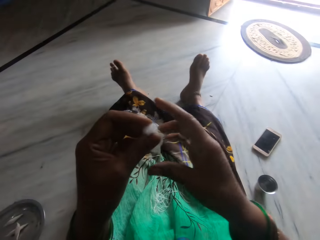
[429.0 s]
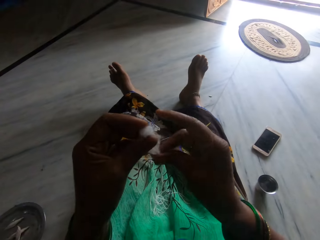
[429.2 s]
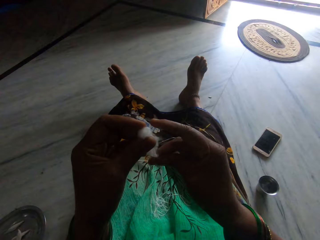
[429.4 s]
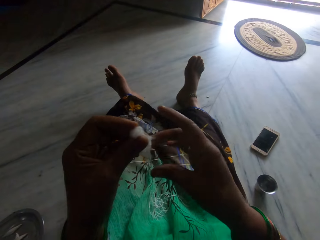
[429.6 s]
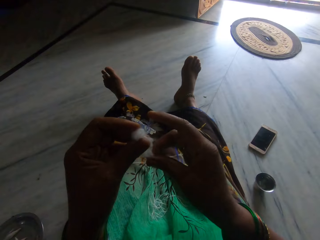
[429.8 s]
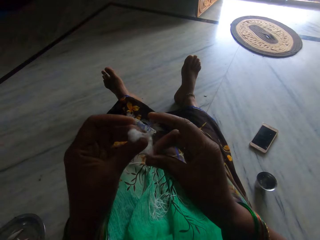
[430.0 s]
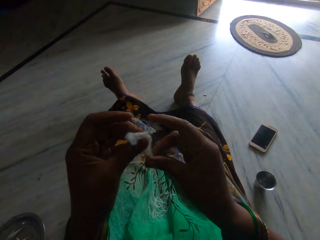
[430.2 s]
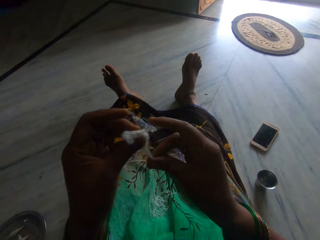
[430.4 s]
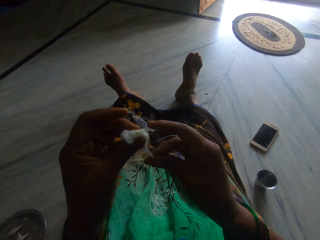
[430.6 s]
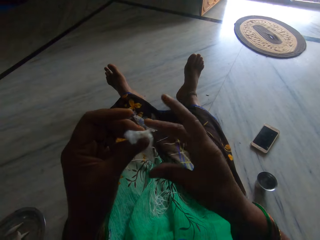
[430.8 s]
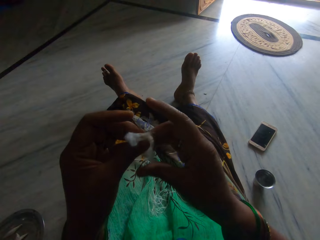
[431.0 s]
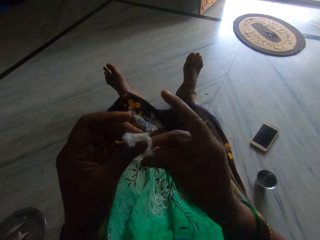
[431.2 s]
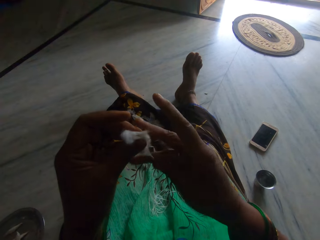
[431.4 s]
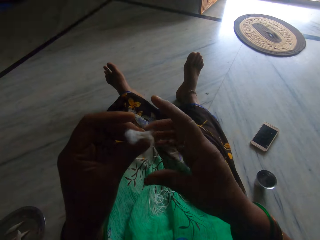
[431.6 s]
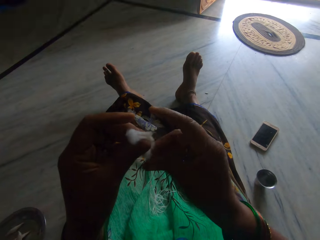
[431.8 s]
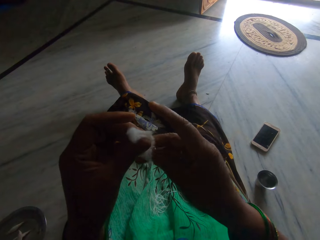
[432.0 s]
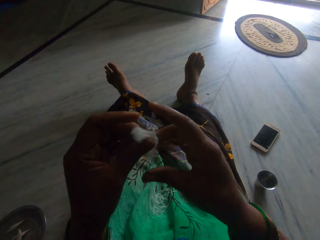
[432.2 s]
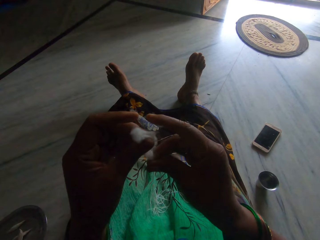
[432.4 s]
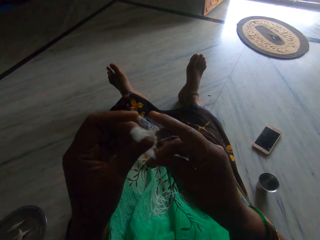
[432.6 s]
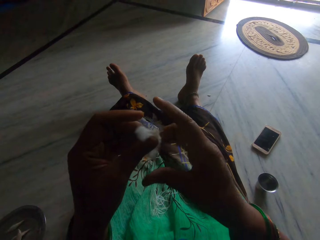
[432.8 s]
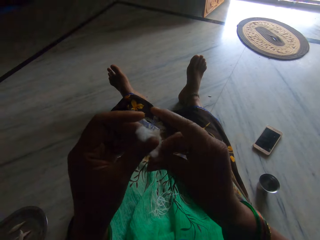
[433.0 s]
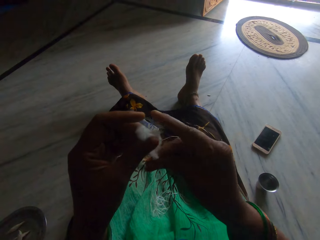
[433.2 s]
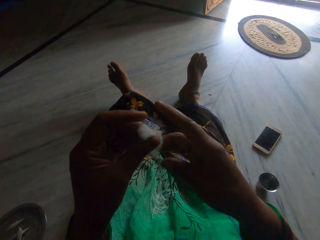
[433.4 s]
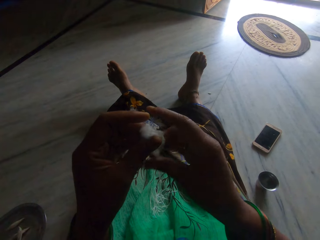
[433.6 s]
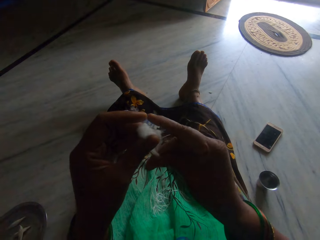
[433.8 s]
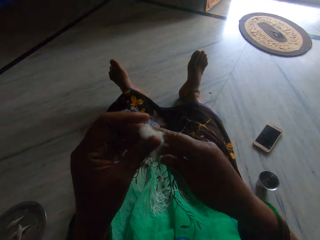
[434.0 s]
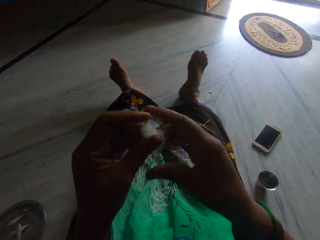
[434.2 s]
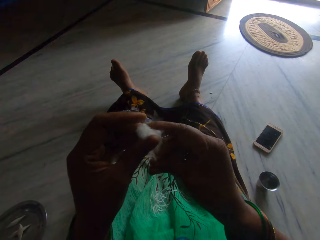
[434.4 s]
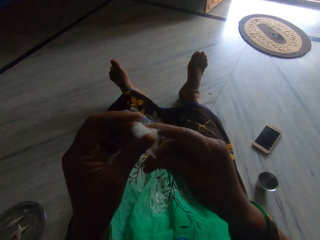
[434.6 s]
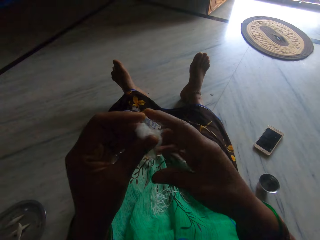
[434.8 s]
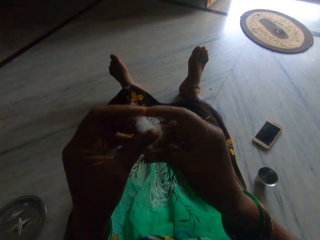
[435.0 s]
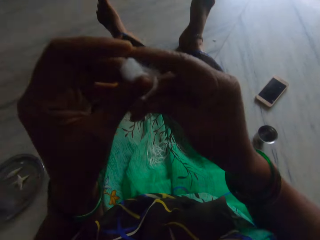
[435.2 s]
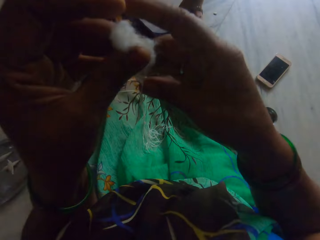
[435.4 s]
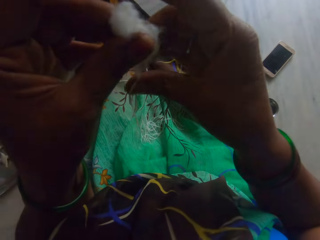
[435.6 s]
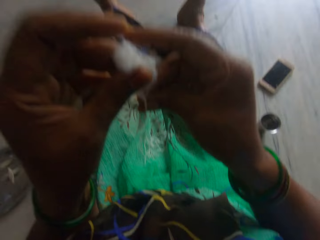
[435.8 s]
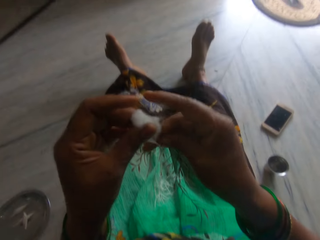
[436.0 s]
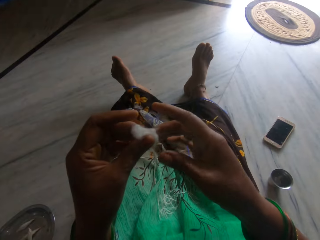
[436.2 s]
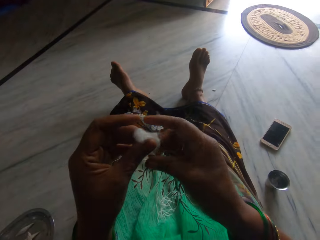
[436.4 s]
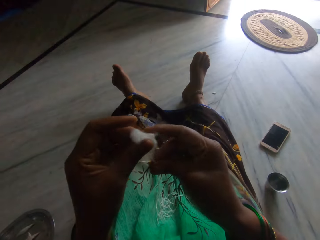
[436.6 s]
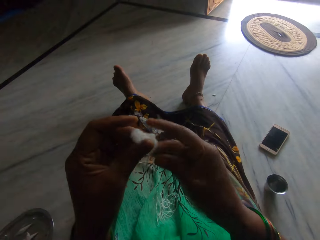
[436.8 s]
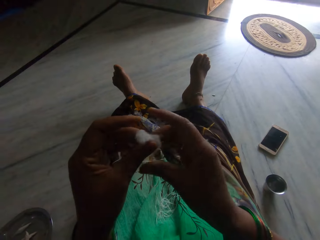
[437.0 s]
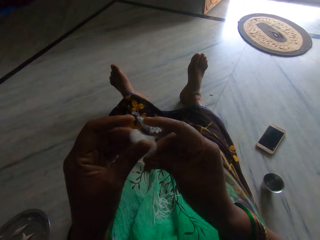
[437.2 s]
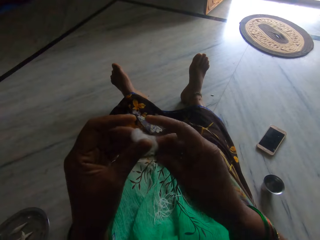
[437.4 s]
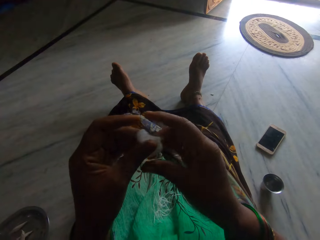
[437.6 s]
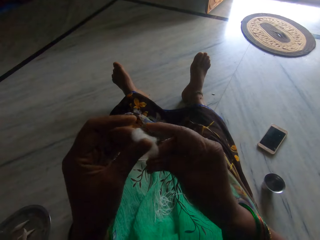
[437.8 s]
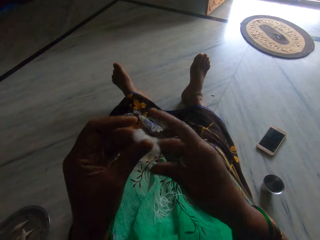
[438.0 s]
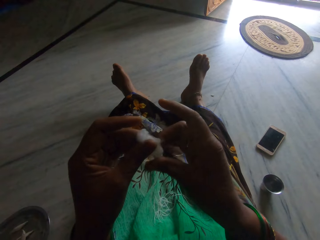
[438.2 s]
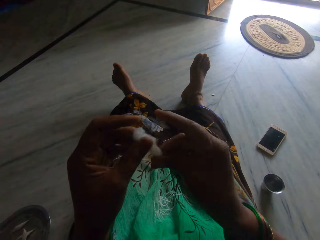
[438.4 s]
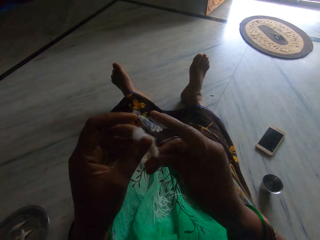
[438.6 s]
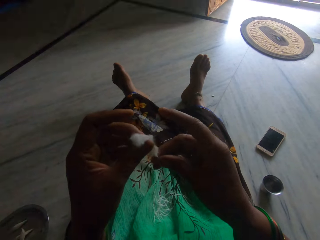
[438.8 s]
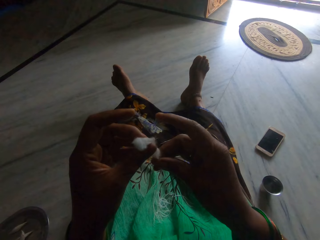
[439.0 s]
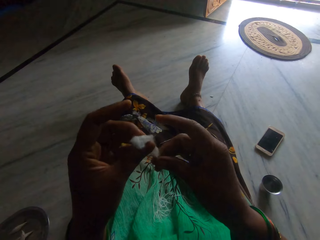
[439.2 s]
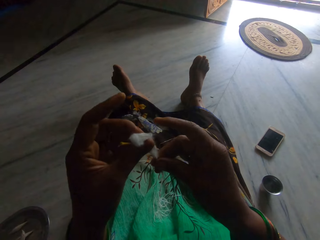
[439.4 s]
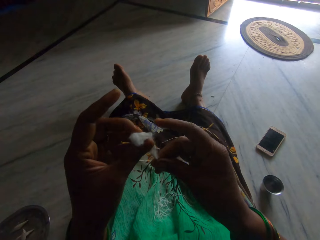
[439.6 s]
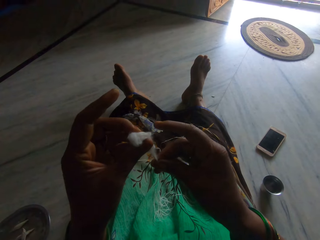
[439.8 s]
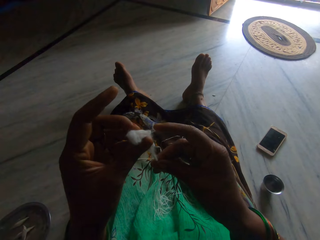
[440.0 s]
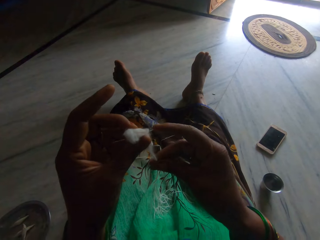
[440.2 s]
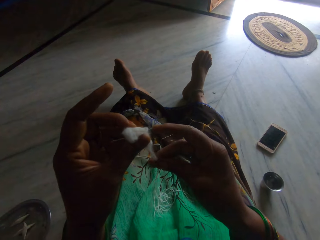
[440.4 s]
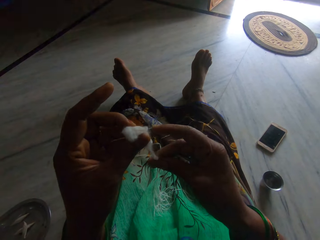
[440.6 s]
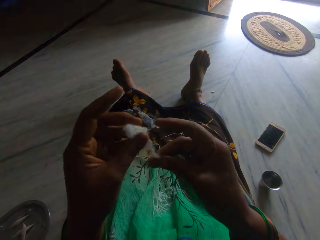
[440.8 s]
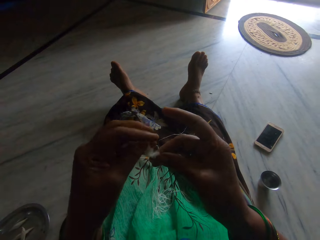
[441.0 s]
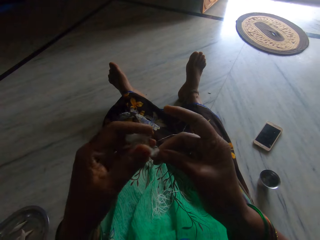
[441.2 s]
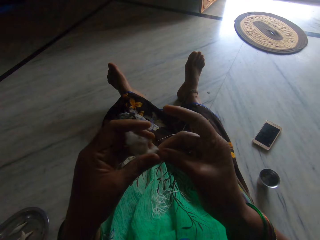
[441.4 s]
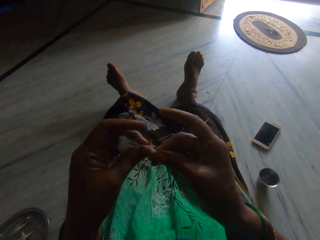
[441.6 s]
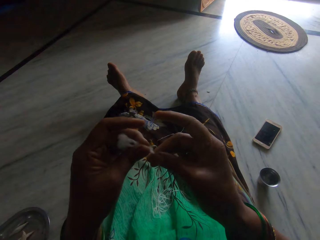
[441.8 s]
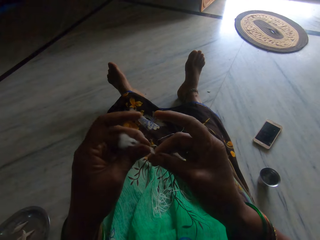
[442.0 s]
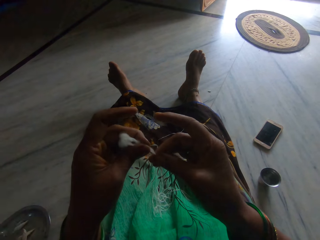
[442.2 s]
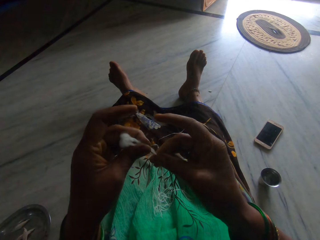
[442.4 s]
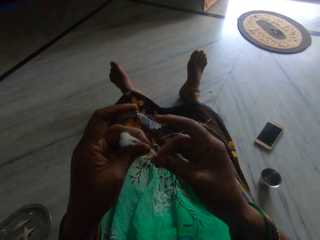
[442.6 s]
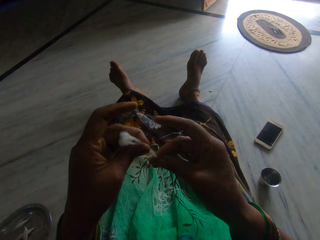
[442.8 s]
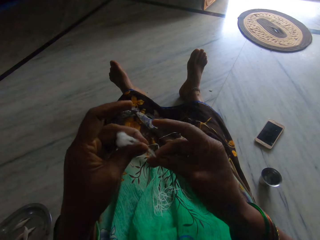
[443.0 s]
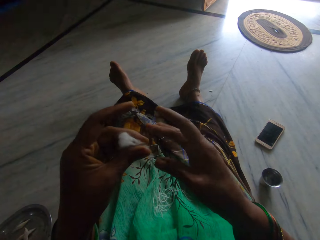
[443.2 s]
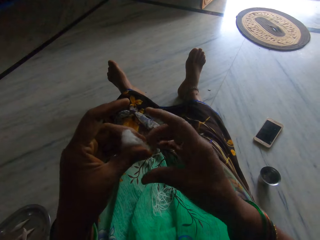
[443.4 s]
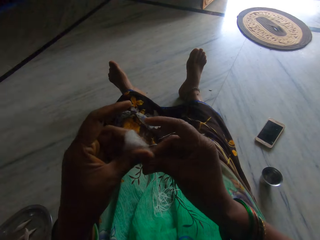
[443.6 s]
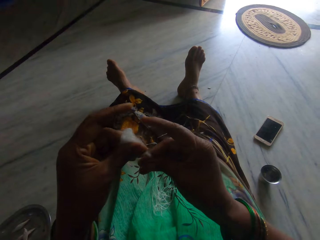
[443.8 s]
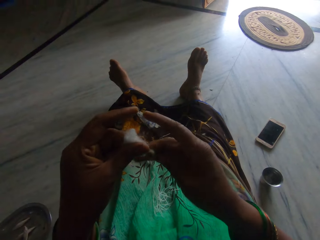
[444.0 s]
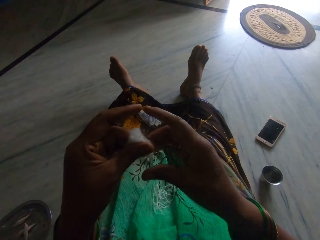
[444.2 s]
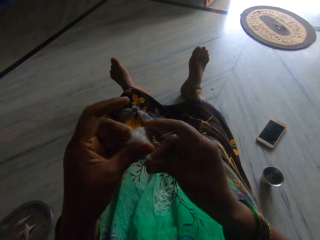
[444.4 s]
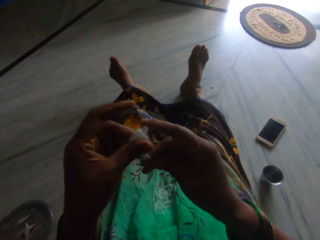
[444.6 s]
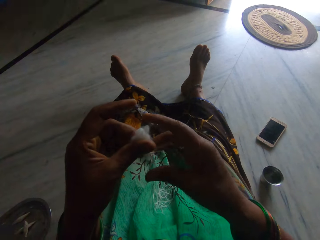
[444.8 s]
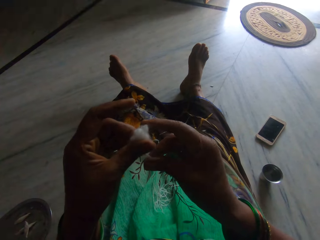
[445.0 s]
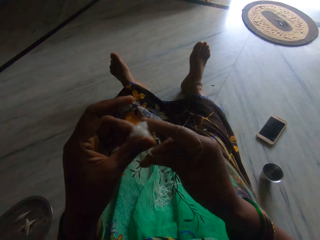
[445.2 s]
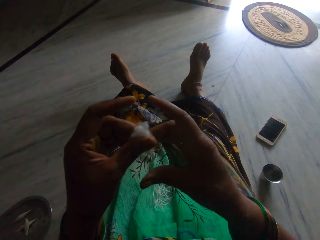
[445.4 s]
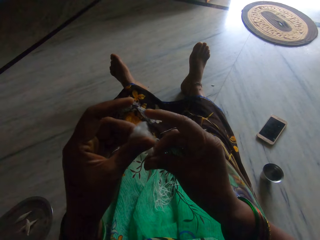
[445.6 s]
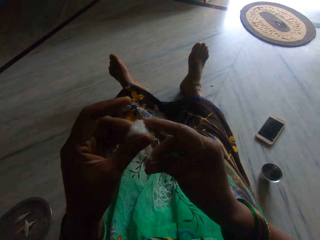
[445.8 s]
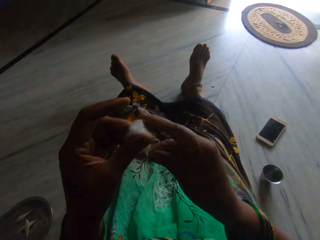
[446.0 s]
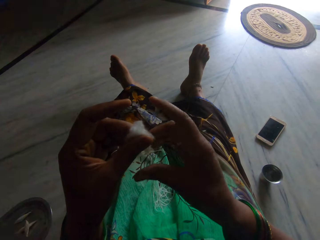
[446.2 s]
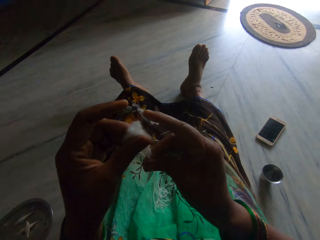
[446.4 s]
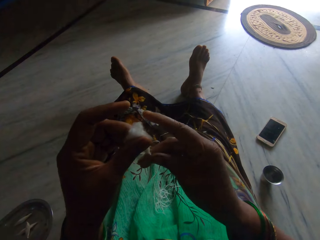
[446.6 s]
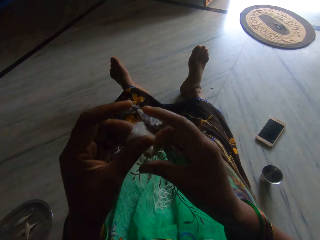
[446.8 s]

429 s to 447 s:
The camera wearer talks. They spin the cotton.

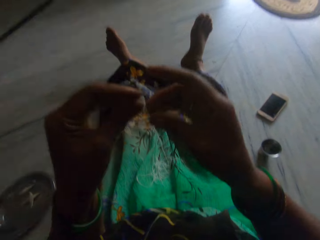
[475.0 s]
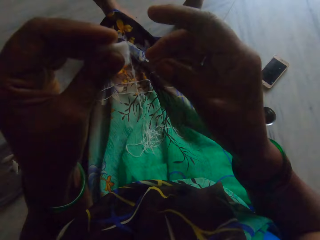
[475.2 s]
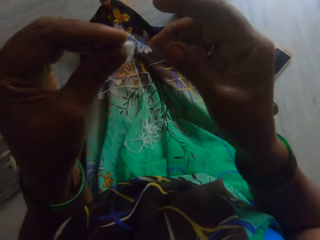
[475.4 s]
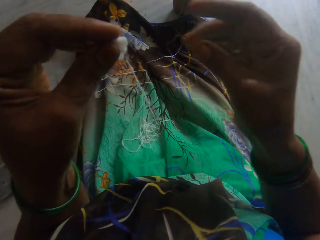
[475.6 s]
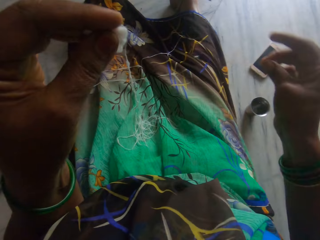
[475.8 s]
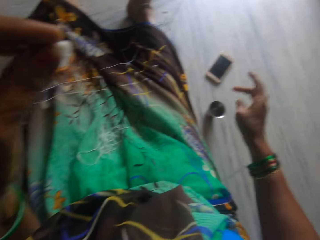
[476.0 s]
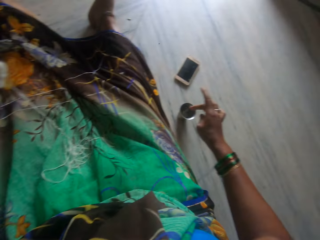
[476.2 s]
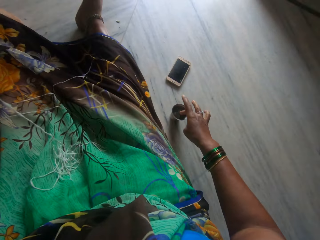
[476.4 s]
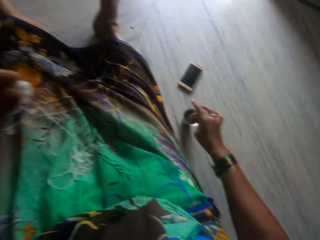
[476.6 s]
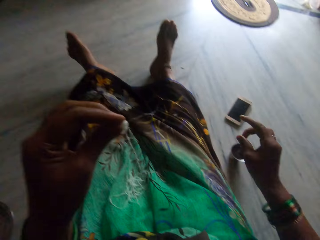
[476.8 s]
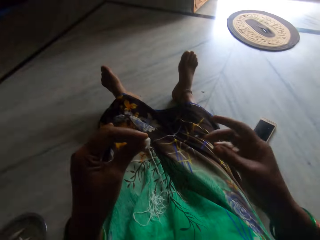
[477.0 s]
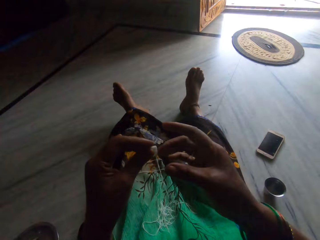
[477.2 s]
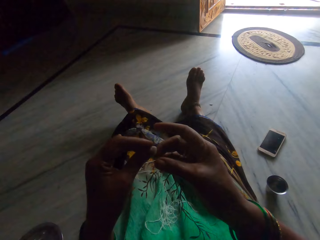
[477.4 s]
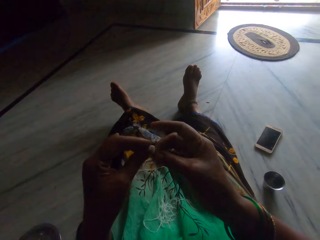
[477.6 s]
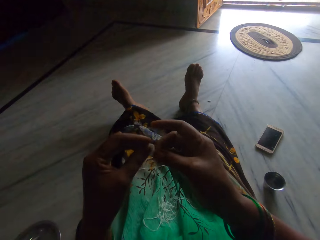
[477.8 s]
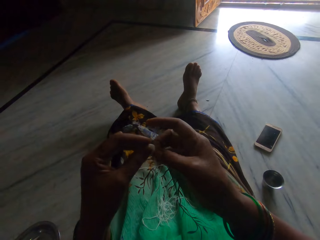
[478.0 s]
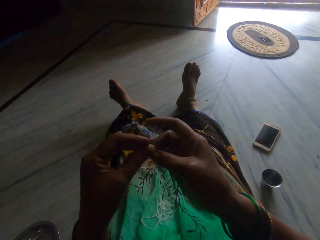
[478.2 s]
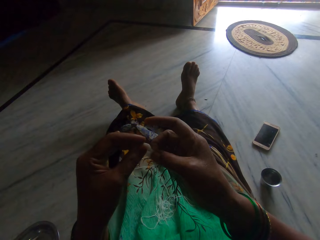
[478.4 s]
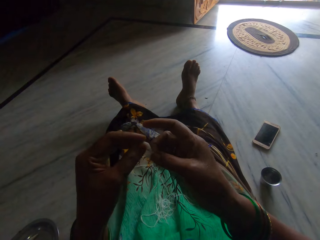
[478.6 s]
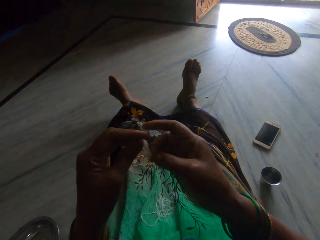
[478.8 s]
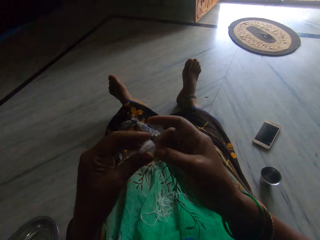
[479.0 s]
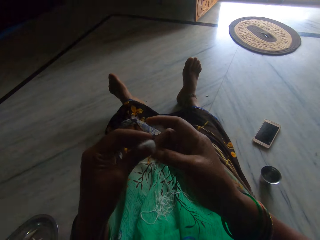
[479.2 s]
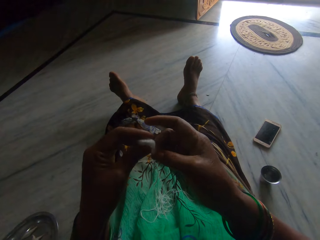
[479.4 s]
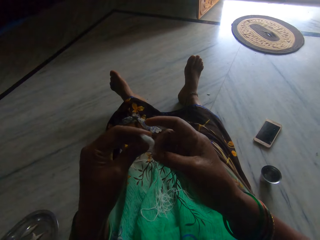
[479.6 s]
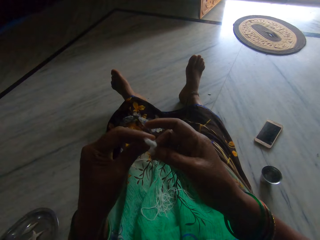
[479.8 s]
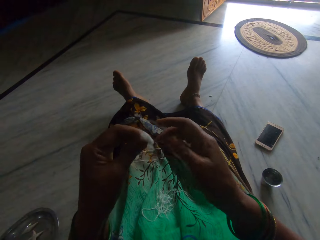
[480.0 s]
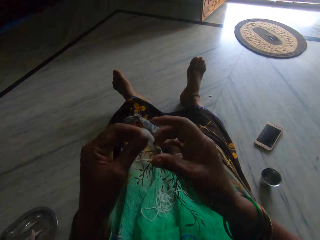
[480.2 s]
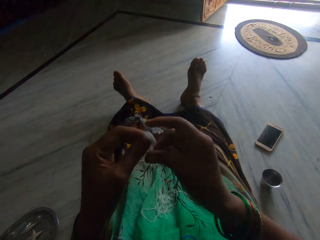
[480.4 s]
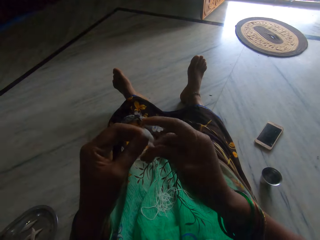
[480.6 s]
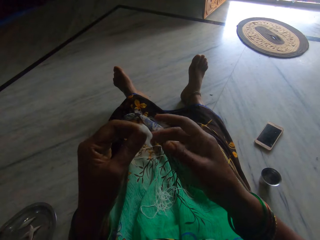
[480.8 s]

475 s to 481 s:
The camera wearer dips a finger in a small steel glass. They spin the cotton ball.
